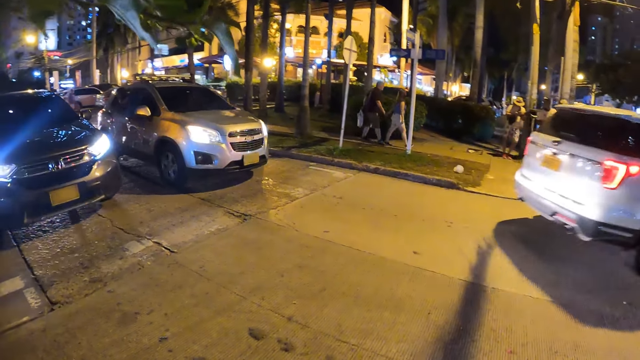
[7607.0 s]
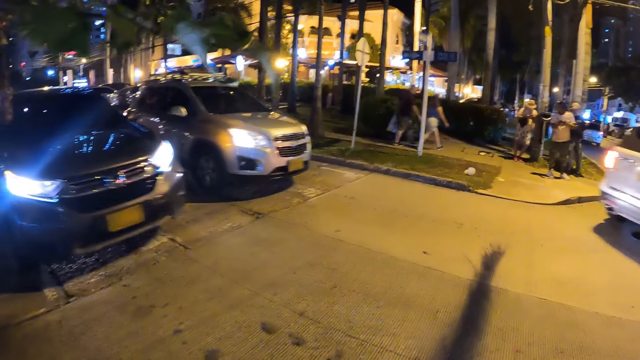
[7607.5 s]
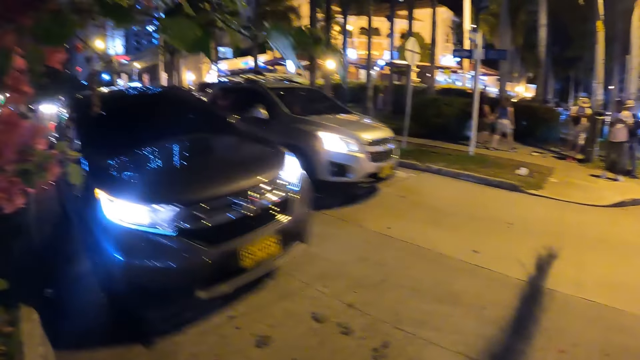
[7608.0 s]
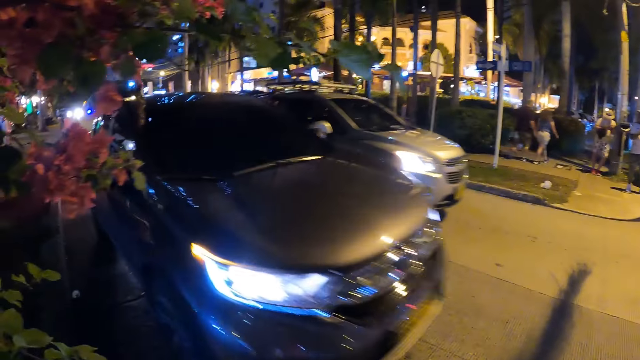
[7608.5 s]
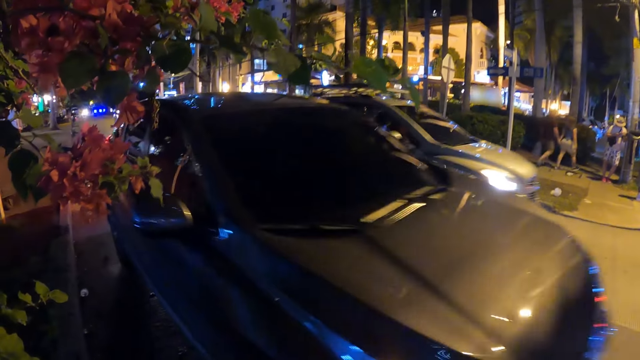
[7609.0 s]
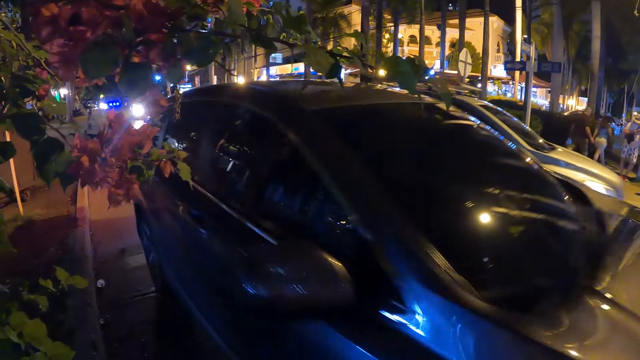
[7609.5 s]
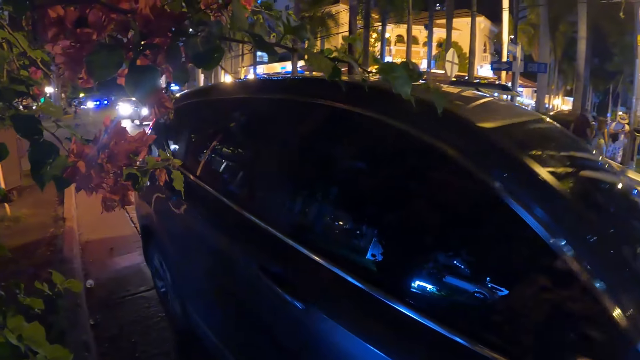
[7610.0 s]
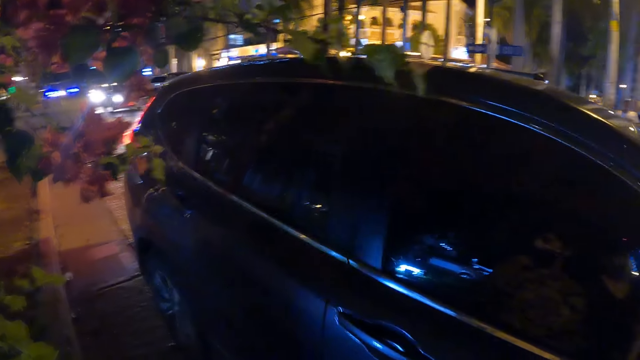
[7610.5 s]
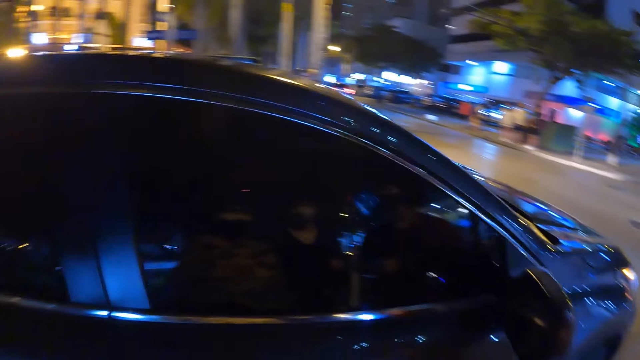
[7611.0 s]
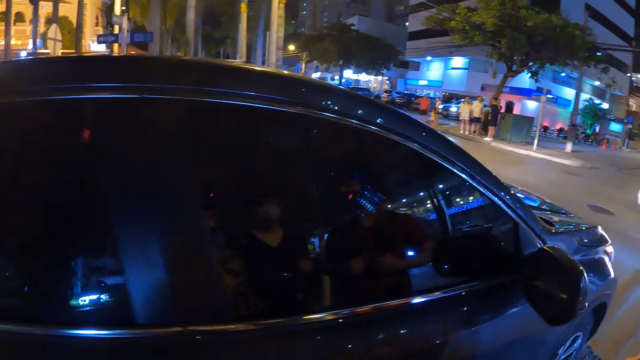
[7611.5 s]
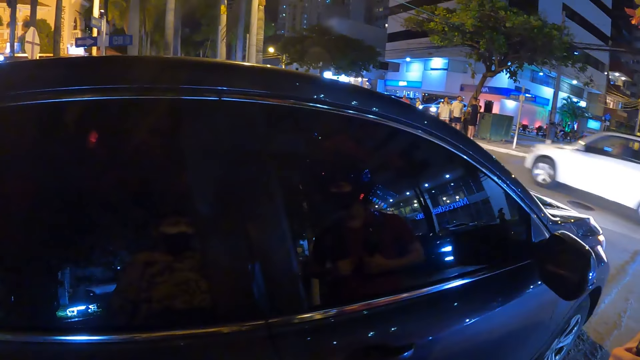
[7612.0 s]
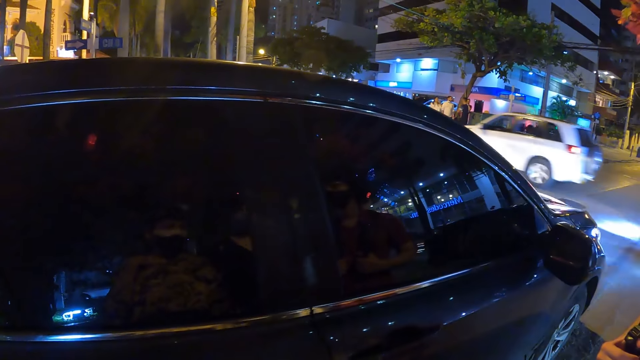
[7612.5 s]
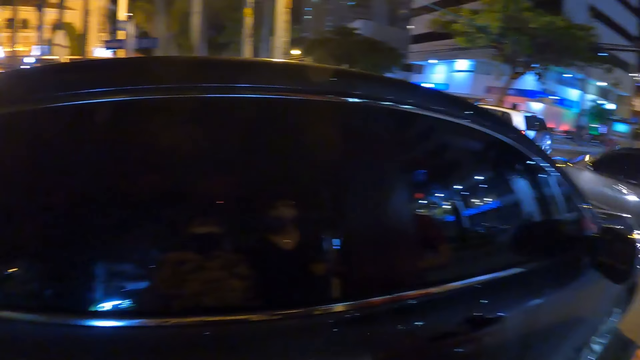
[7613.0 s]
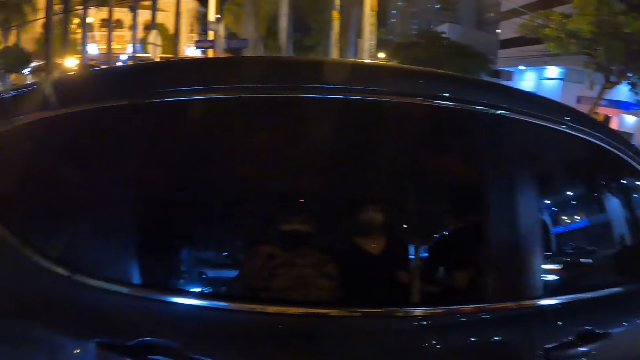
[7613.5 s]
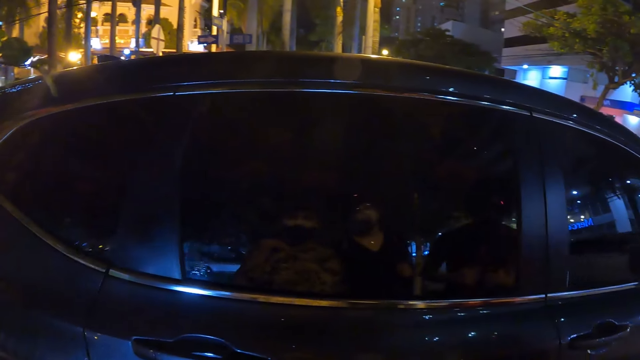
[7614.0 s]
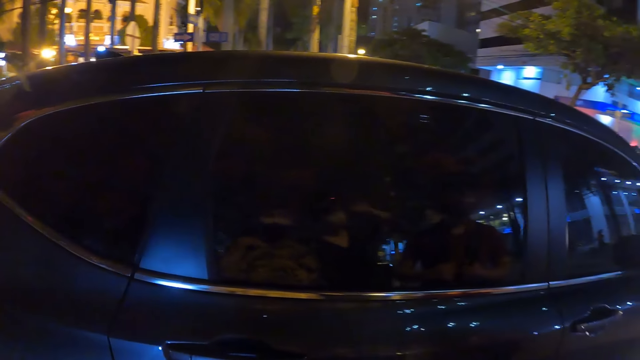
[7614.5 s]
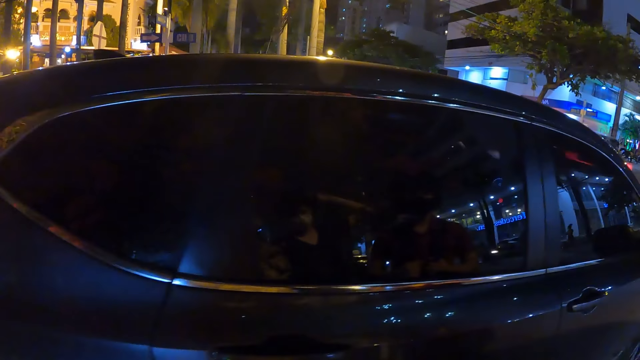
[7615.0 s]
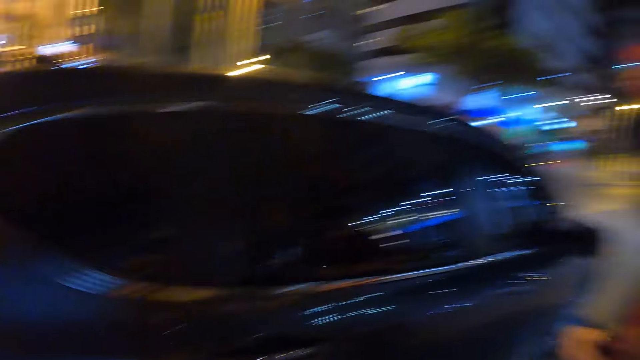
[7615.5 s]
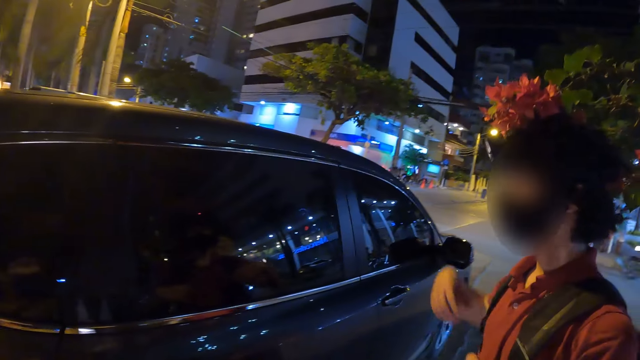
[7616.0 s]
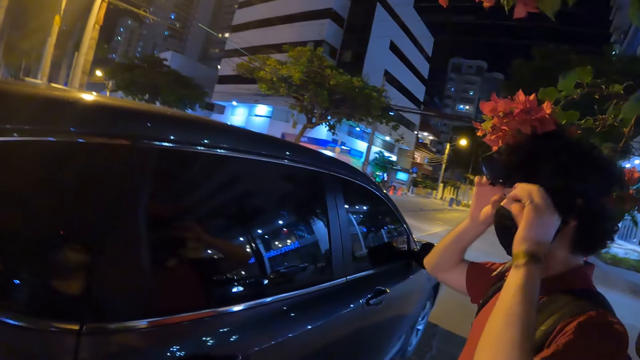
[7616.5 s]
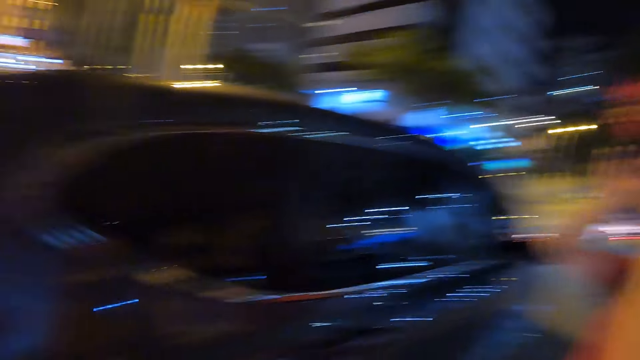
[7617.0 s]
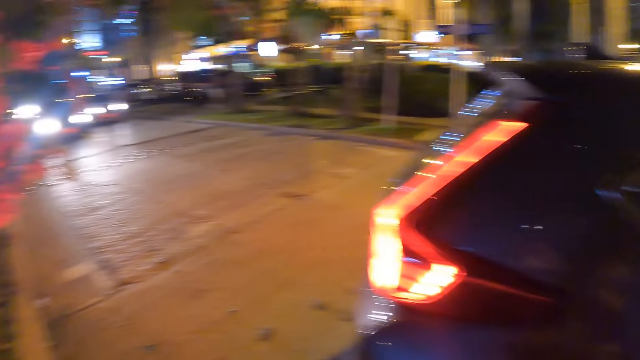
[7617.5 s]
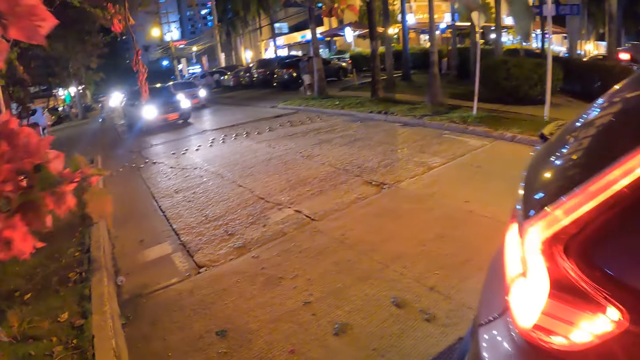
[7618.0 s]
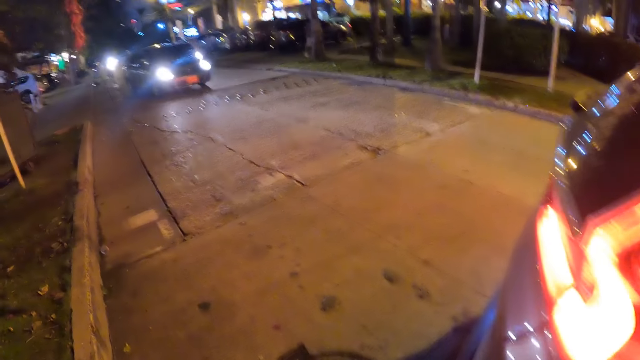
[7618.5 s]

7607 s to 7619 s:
A black car stops in front of the camera wearer. A man adjusts a camera on his head with both hands.

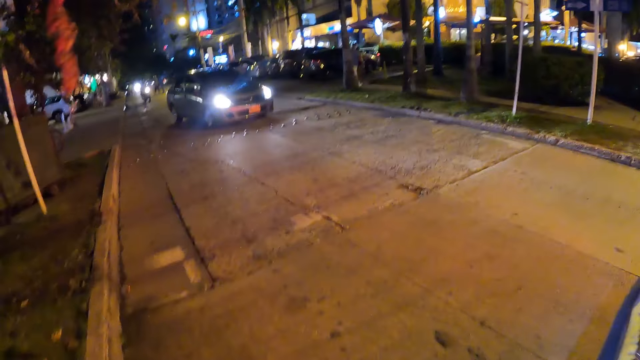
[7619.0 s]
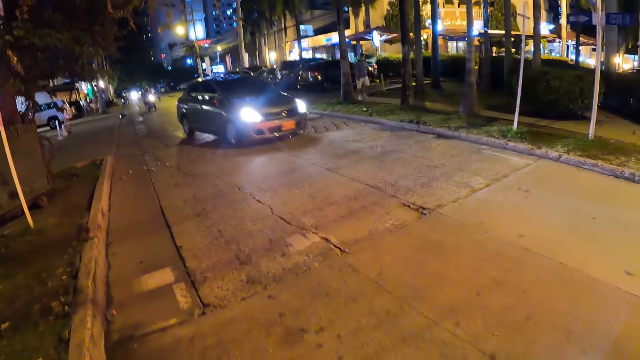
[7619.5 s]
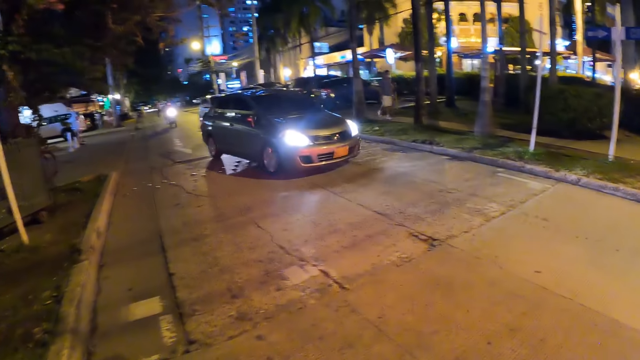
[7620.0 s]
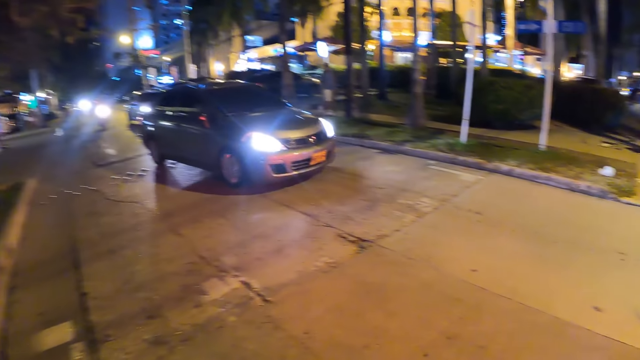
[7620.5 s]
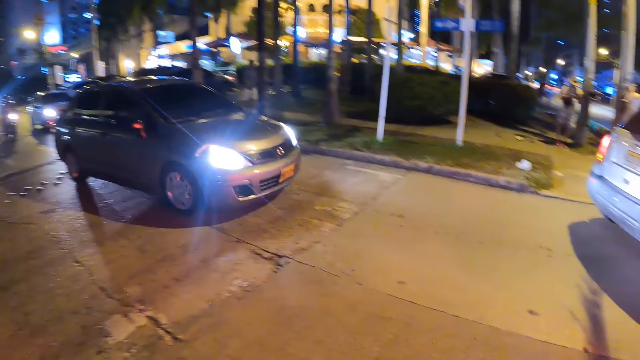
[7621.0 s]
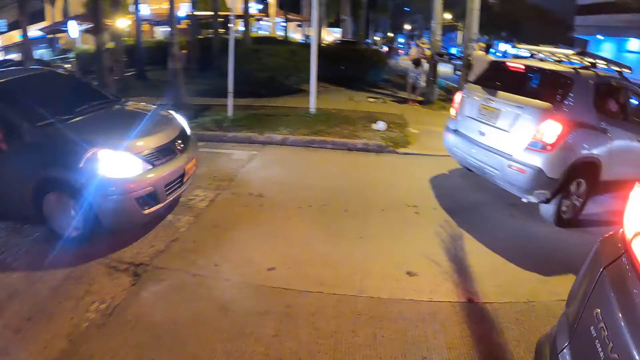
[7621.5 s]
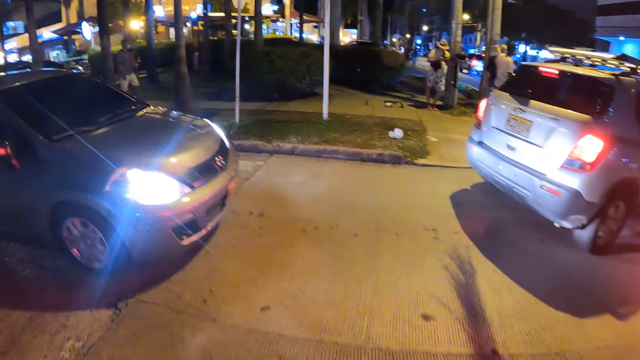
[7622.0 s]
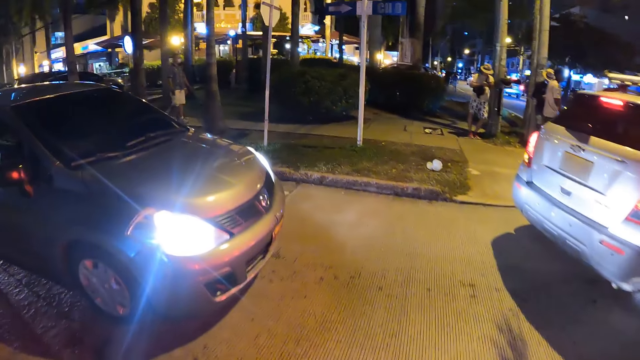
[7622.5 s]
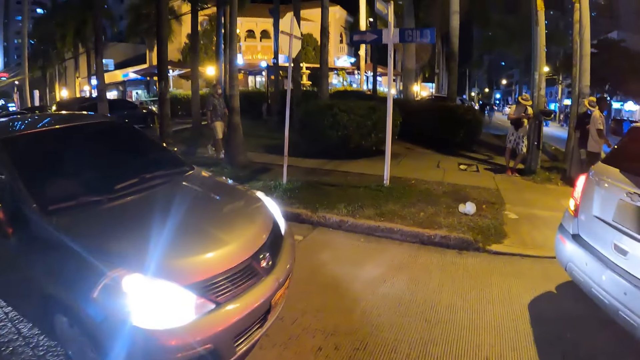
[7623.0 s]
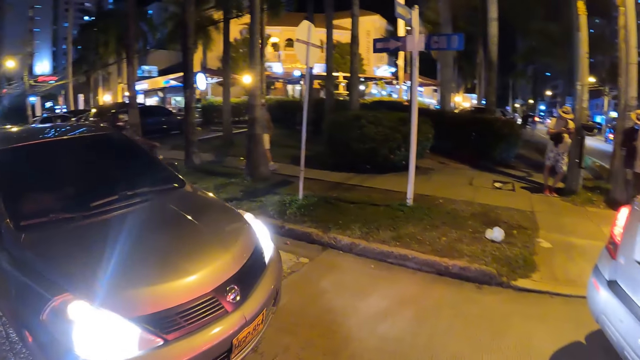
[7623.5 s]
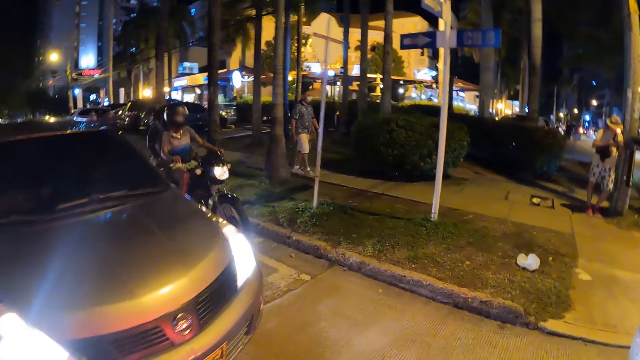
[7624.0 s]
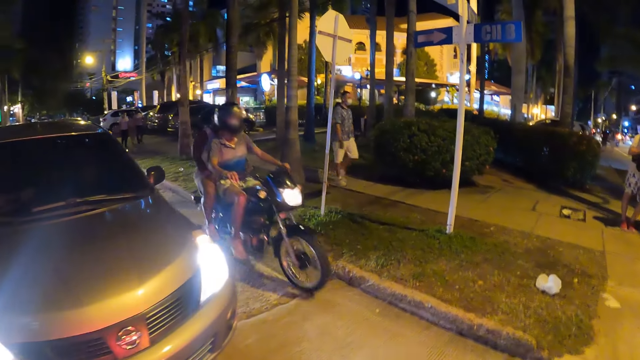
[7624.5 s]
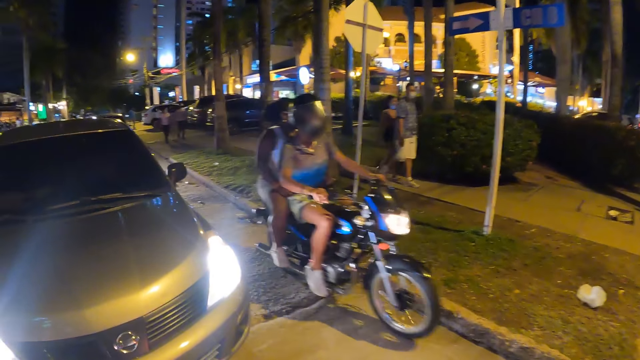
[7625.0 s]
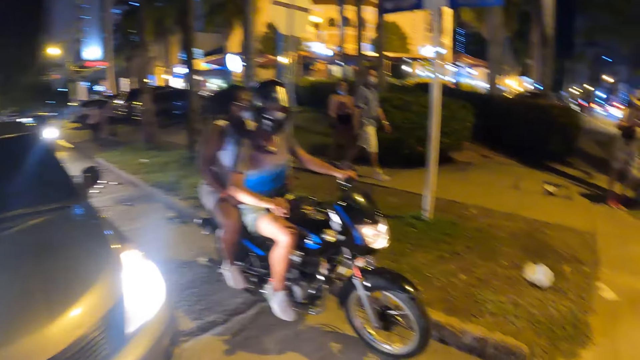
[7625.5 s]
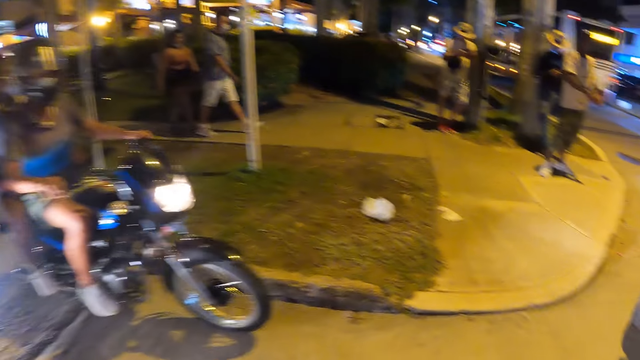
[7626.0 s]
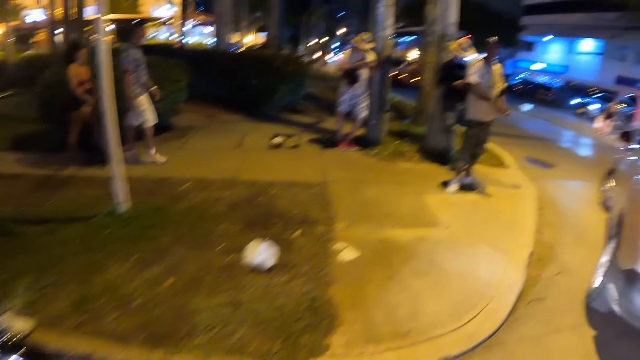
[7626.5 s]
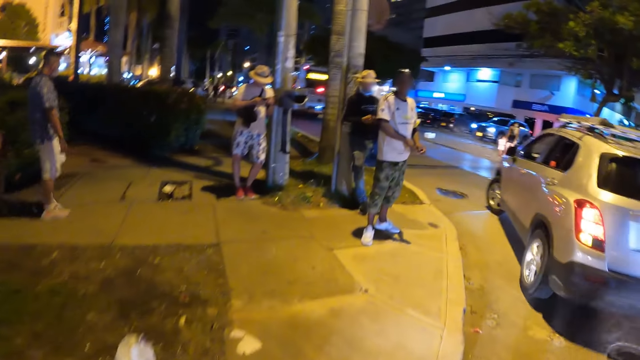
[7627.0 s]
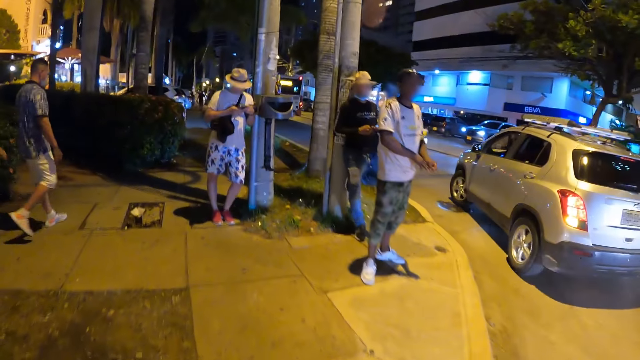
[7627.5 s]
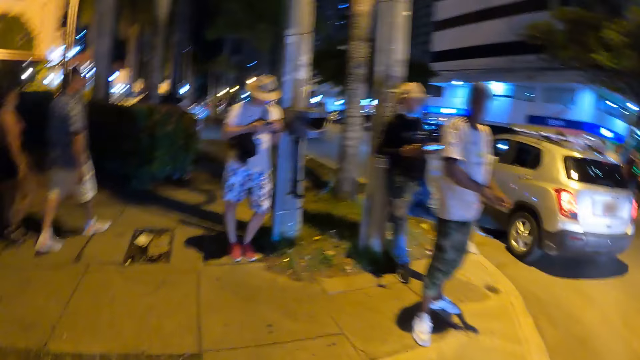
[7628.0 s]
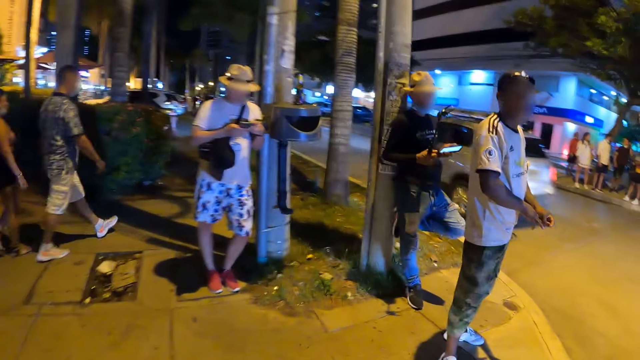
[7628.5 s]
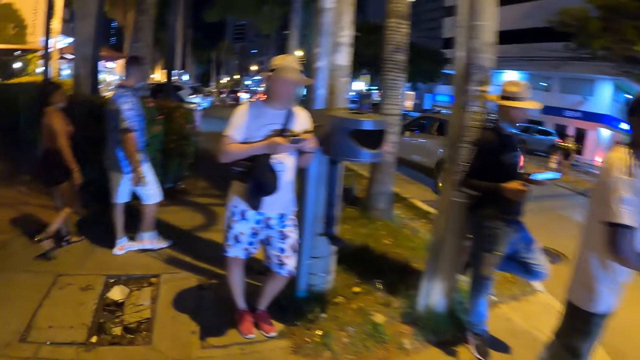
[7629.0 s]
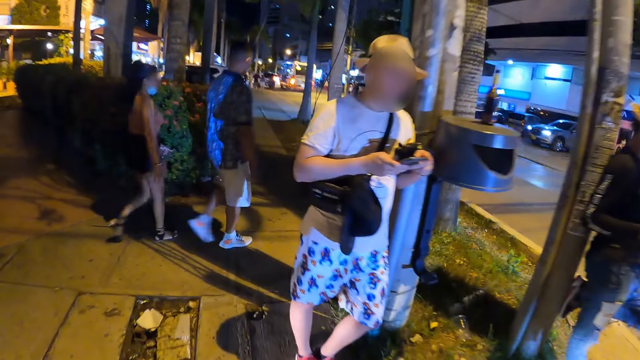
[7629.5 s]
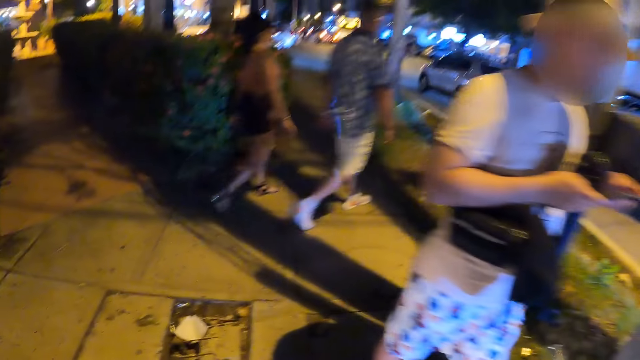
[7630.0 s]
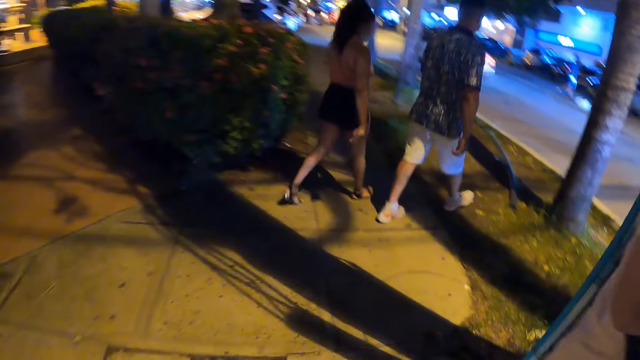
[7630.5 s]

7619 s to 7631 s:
The camera wearer walks around. They cross the road. They walk on a sidewalk.
